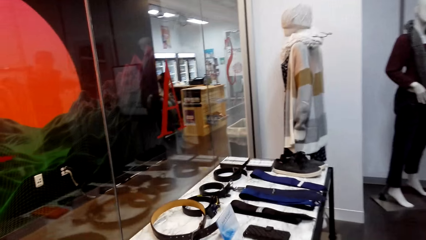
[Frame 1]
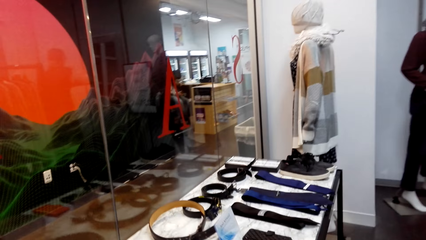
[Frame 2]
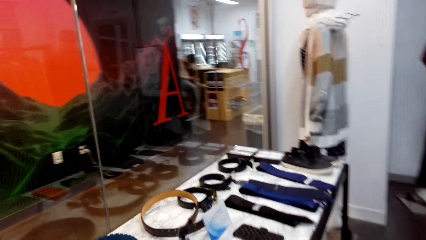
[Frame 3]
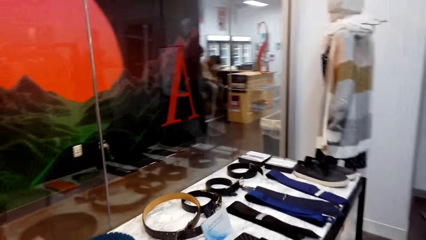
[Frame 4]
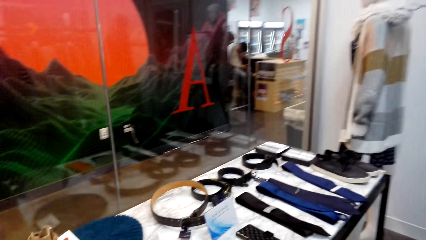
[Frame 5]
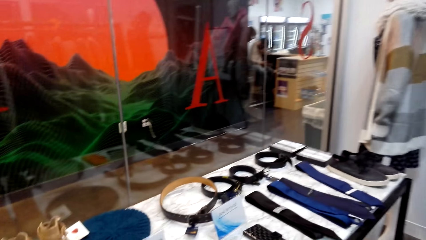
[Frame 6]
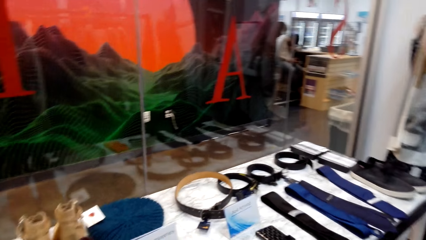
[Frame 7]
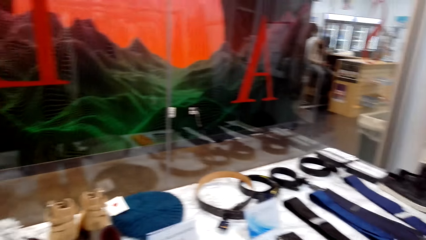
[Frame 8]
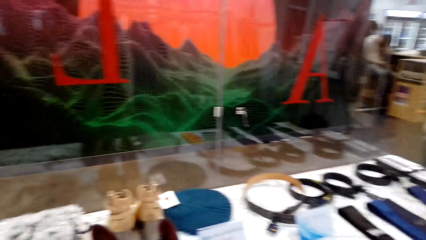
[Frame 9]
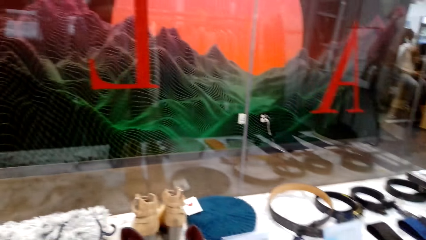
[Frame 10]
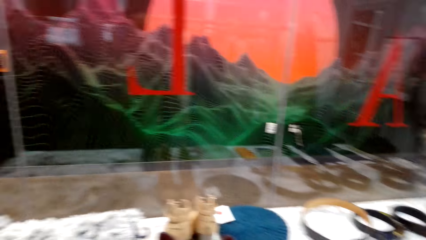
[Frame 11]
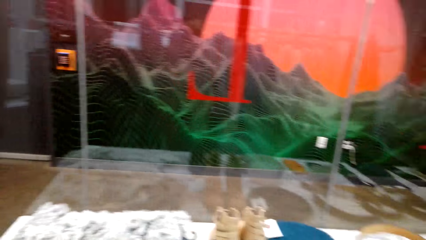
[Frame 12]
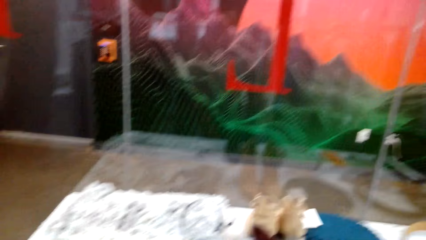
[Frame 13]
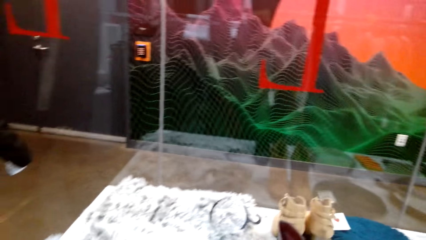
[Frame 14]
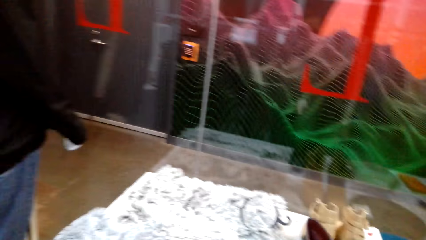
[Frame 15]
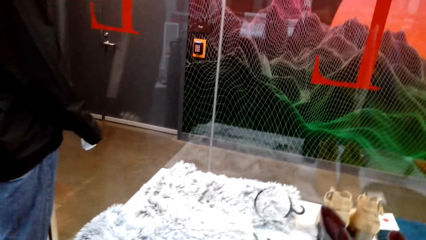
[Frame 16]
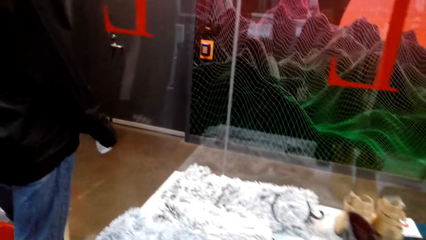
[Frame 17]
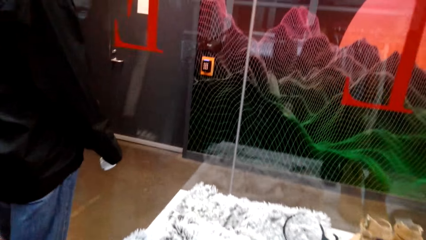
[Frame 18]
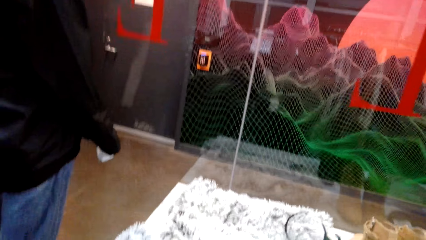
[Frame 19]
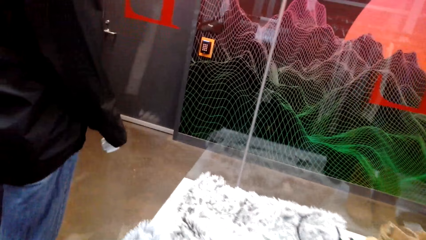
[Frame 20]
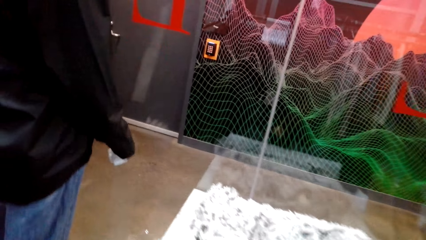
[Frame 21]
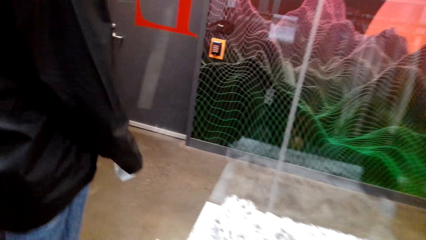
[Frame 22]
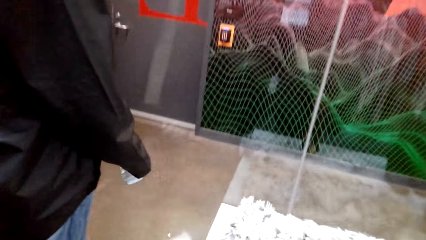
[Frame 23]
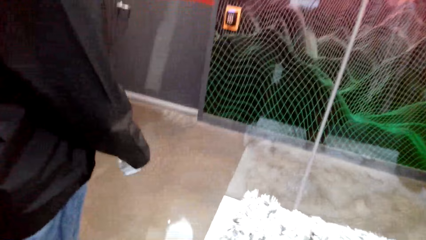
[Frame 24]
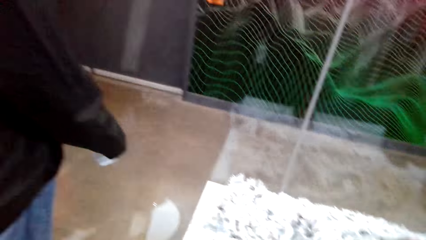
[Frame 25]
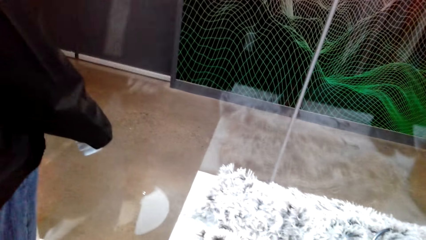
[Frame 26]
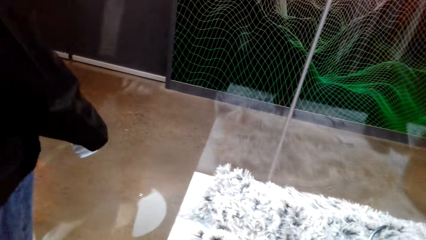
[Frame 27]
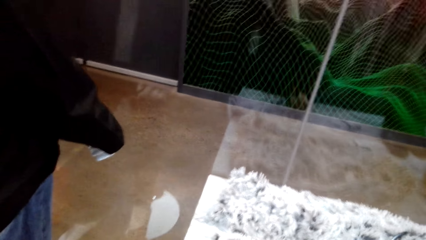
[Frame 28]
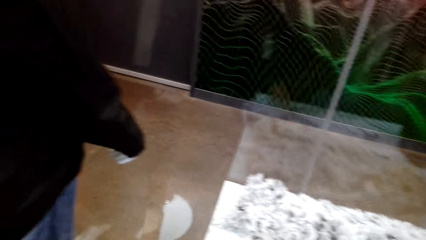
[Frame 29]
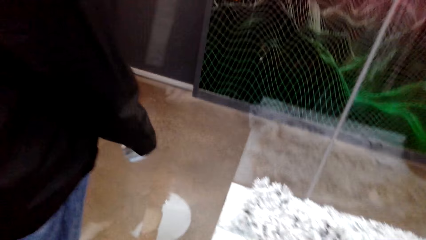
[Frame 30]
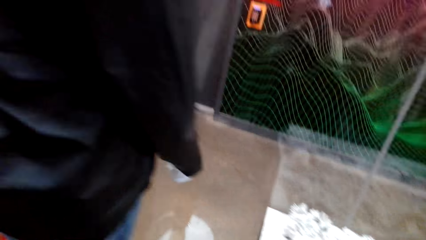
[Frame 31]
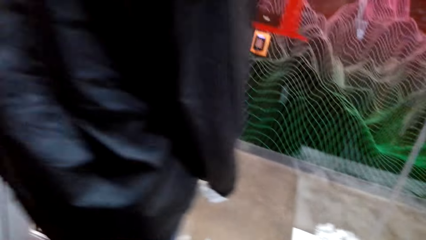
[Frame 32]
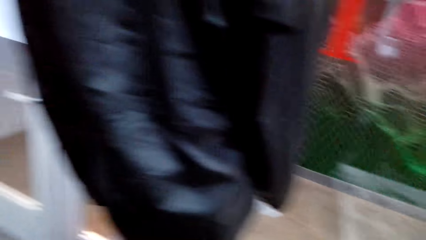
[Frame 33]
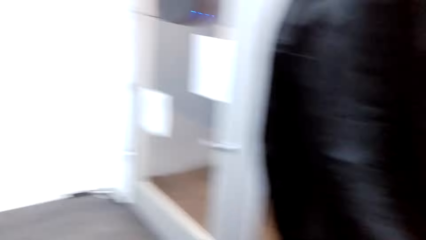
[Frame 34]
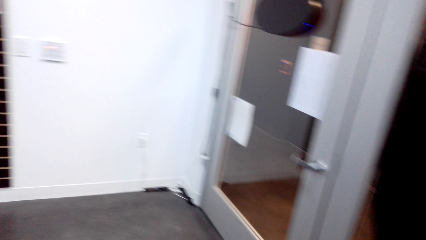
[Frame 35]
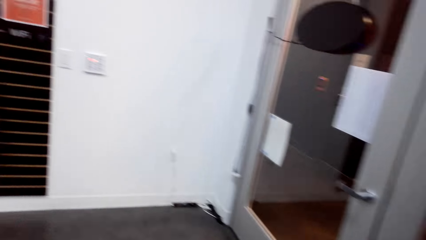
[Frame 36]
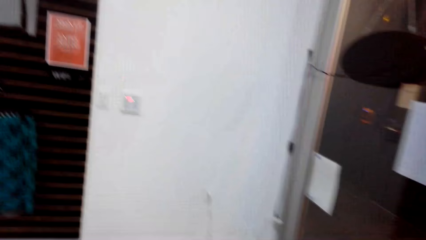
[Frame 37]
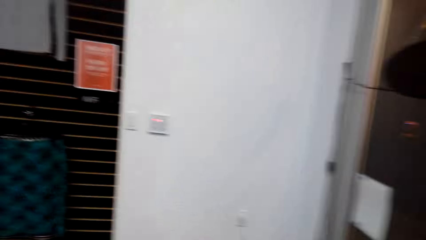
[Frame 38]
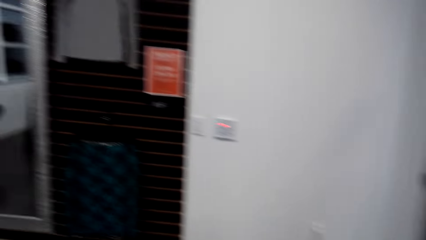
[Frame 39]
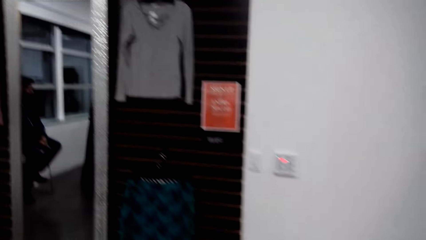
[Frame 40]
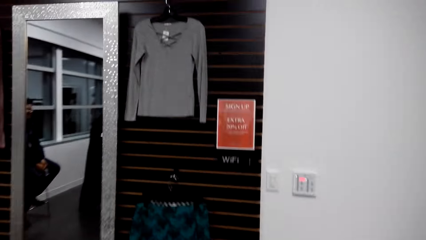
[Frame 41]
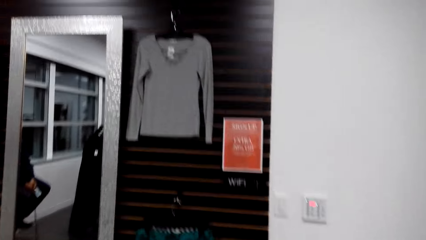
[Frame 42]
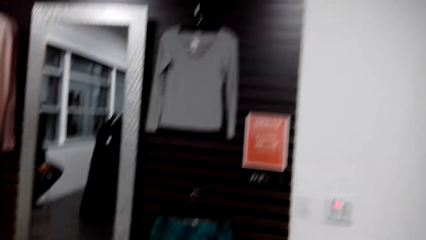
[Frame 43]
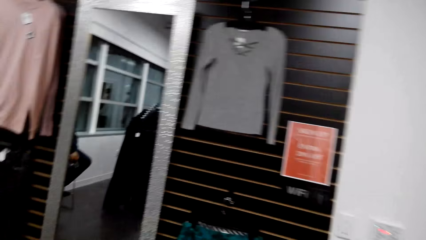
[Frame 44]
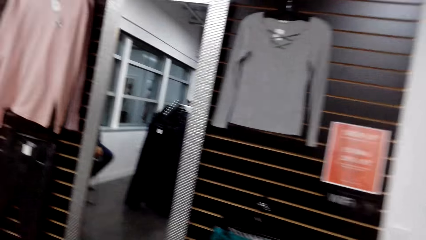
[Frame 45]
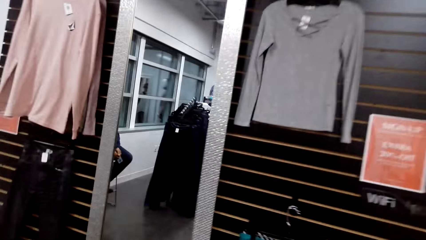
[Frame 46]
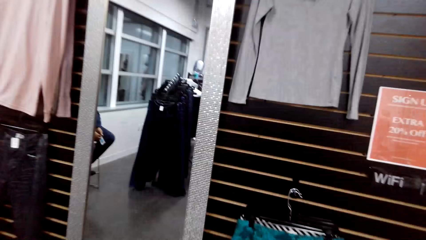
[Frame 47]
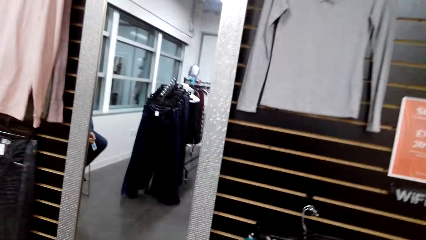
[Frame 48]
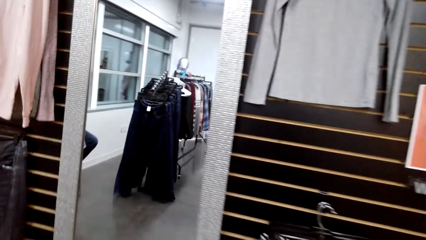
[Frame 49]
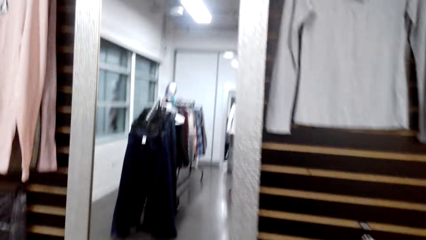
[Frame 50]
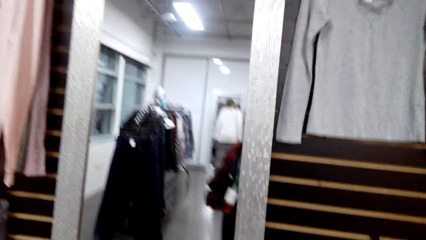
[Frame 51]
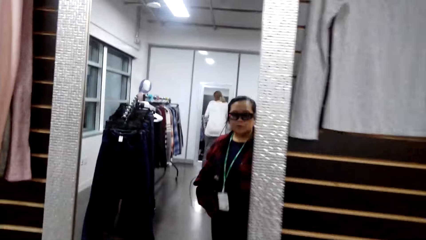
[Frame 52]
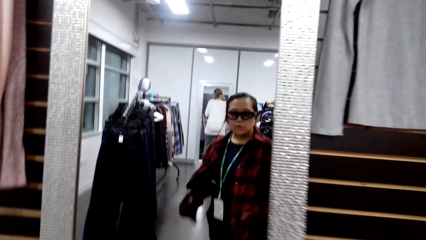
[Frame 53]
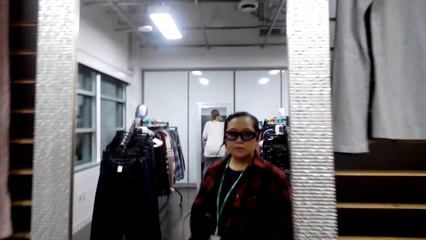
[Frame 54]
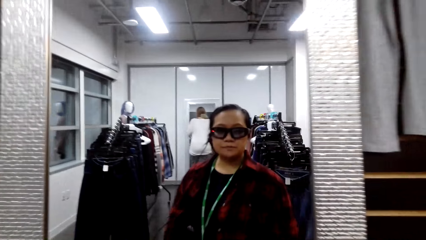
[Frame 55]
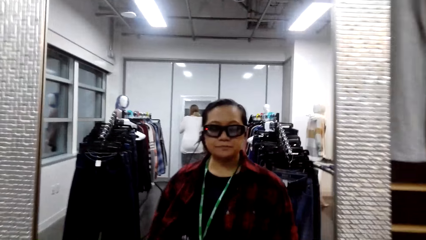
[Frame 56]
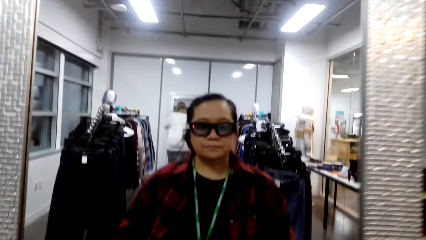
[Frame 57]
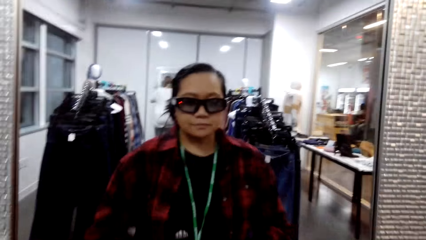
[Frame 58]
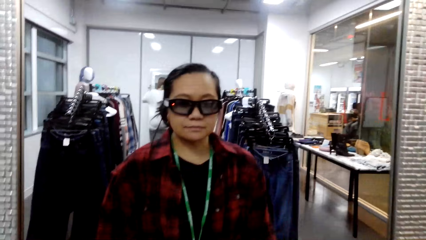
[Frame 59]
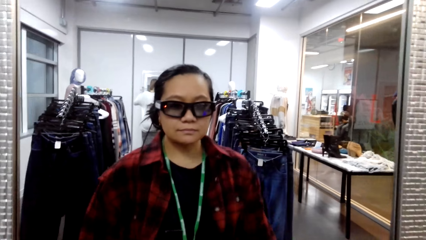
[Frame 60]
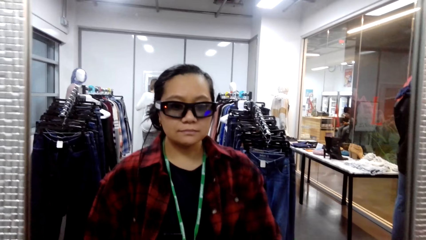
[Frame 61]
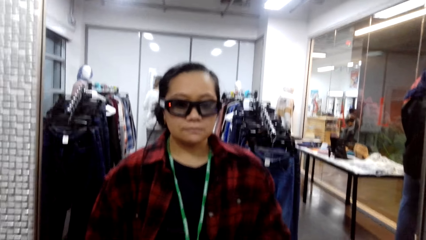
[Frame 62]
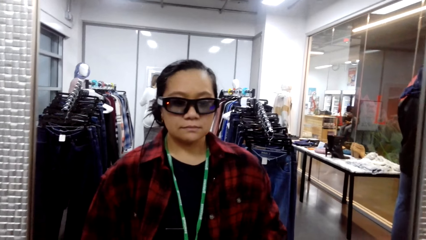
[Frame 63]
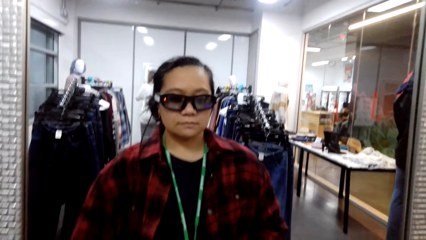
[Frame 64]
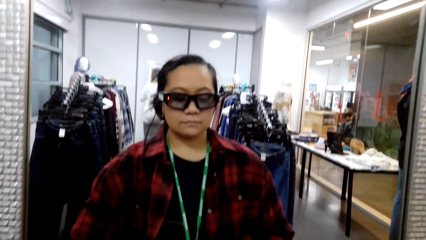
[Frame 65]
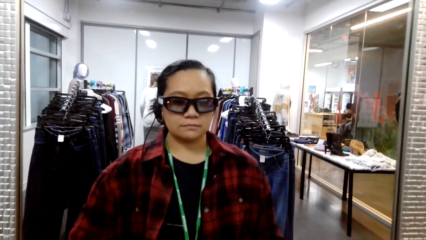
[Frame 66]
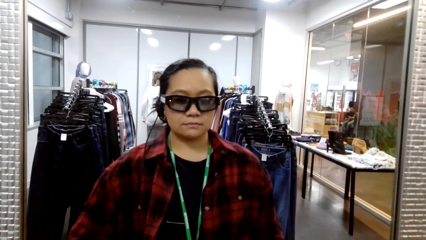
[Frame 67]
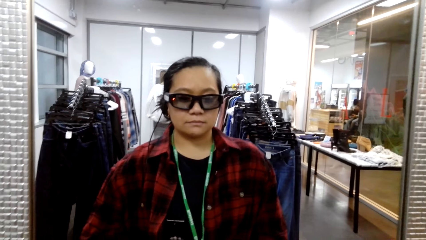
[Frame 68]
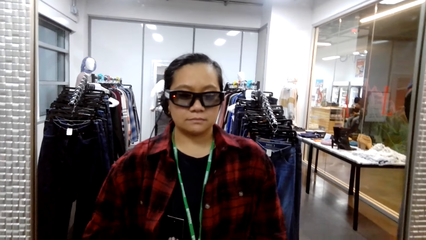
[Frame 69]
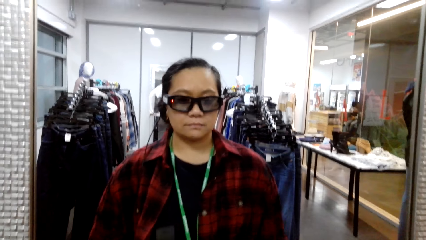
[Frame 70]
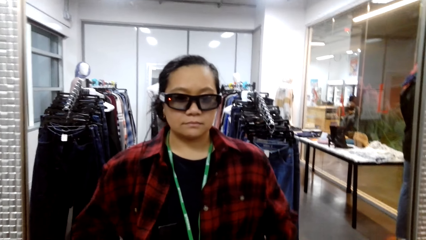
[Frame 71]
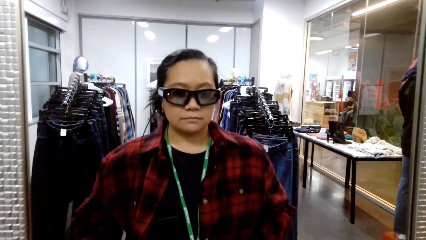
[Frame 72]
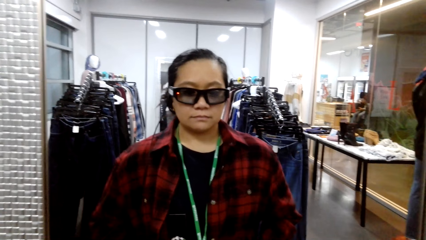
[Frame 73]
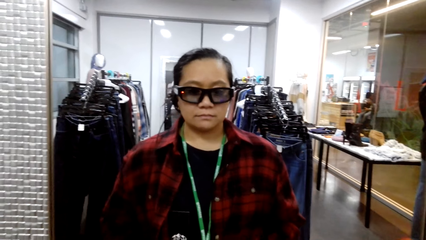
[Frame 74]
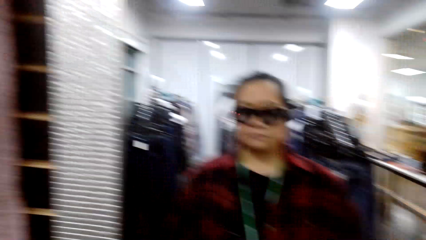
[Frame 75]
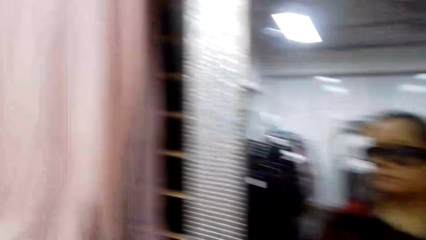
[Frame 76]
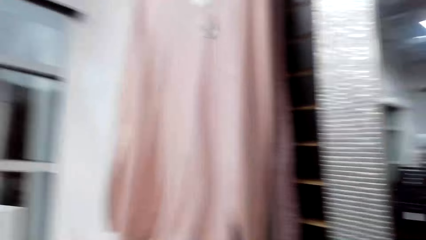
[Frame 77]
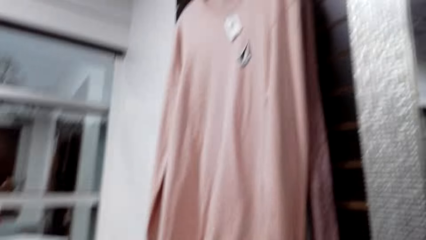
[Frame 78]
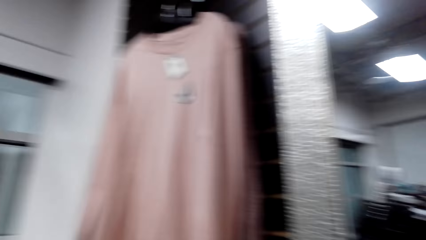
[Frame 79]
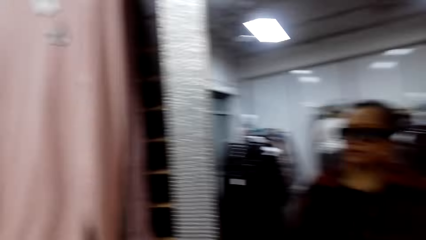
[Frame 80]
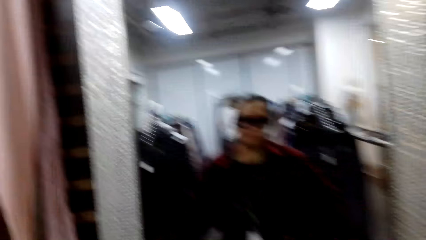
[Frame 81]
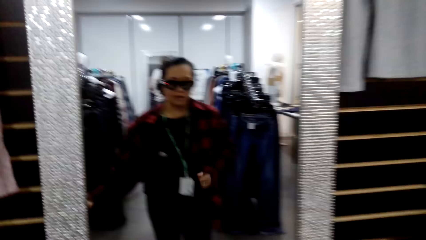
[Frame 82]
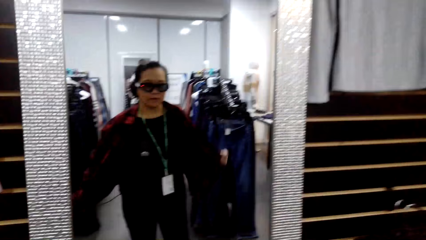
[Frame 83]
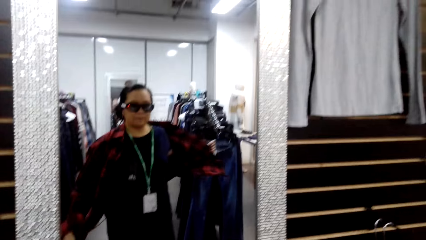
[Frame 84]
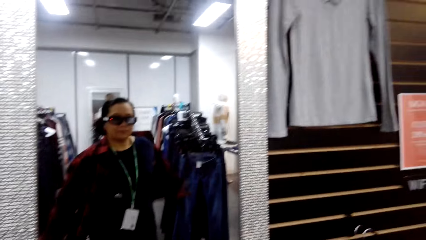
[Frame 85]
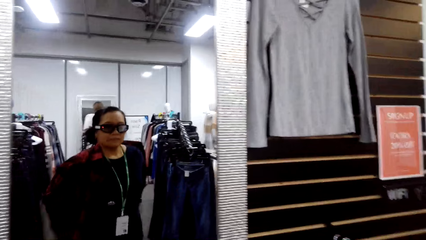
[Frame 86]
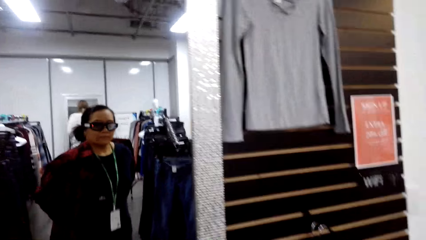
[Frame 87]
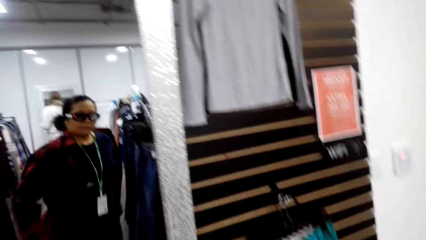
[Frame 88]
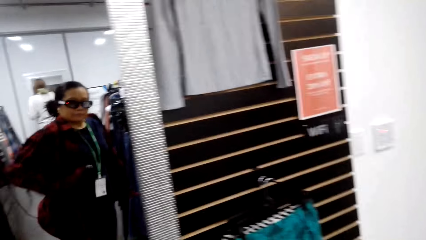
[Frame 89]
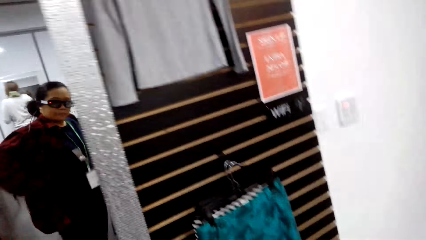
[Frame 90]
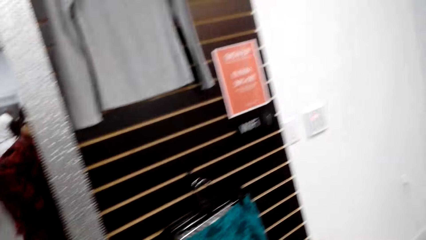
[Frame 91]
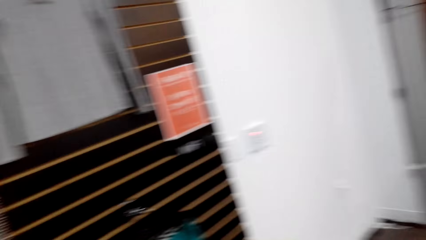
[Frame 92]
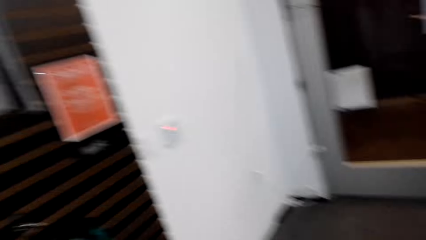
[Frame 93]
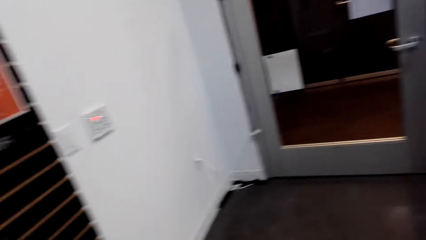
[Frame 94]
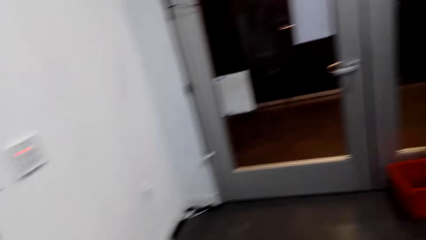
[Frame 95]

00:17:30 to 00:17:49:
A man talks. The camera wearer talks. The man talks. The camera wearer talks.
